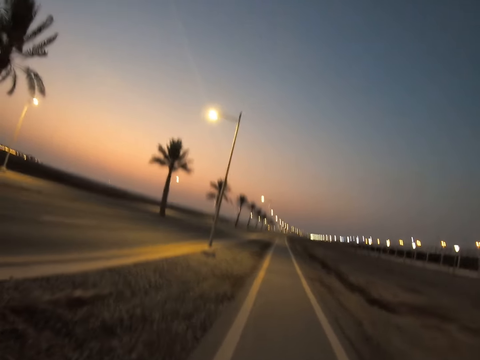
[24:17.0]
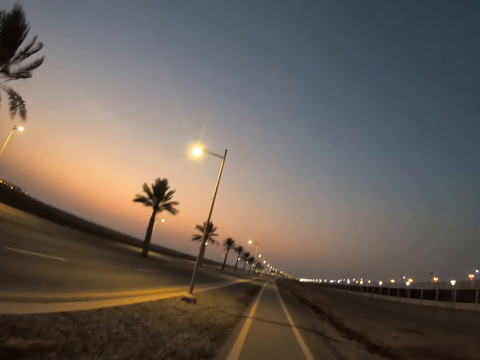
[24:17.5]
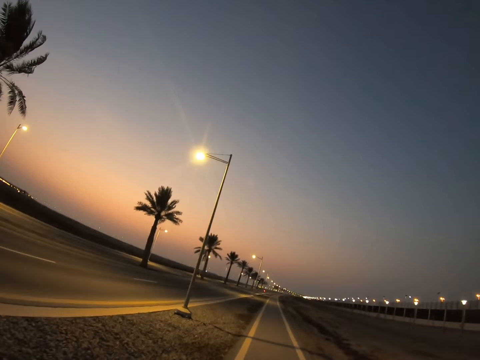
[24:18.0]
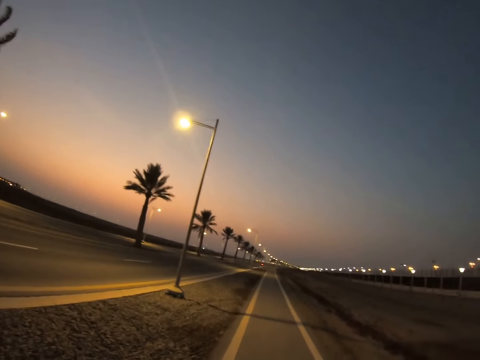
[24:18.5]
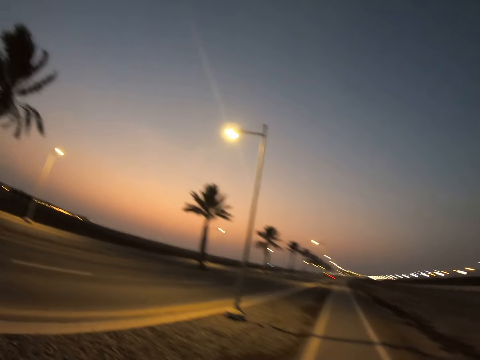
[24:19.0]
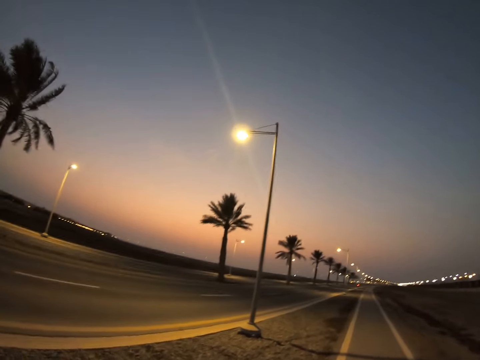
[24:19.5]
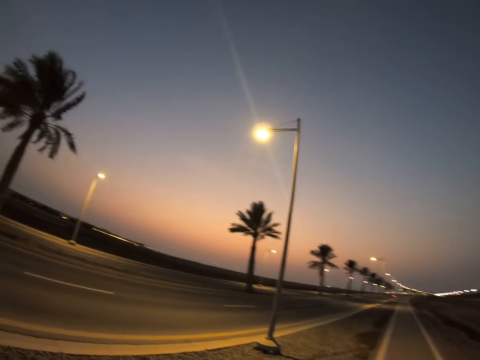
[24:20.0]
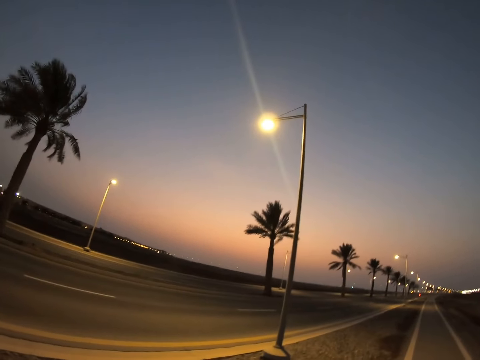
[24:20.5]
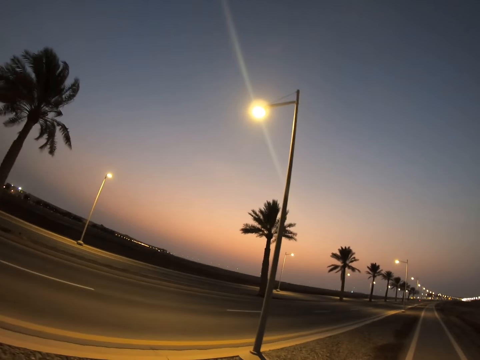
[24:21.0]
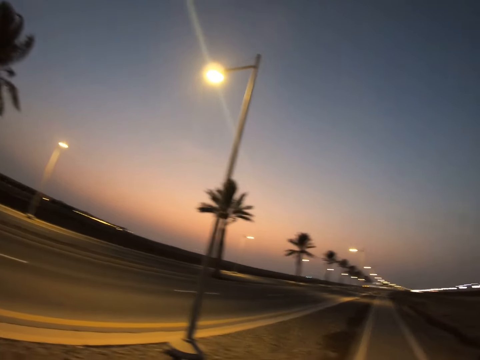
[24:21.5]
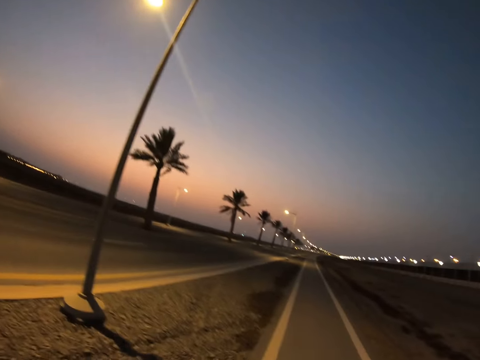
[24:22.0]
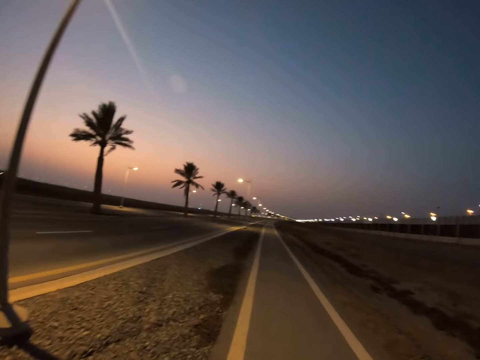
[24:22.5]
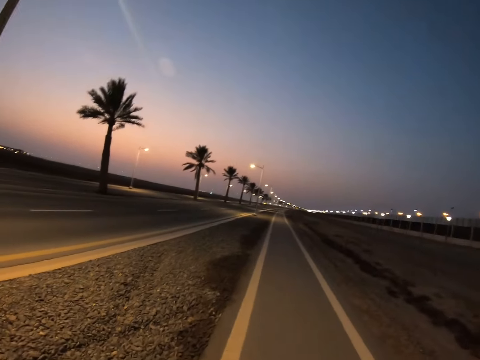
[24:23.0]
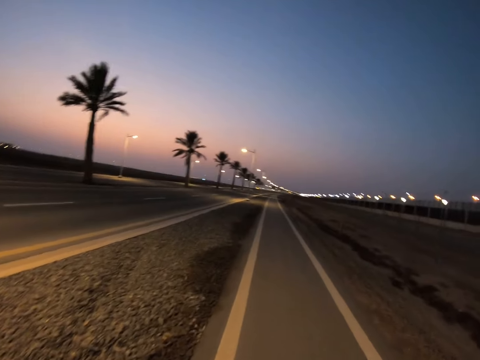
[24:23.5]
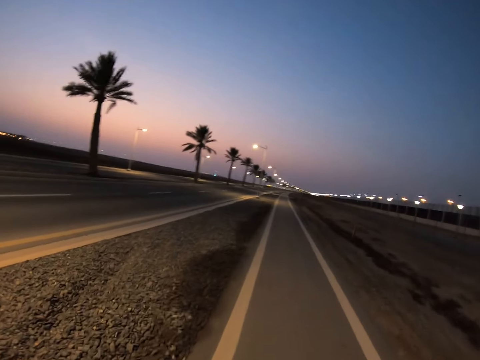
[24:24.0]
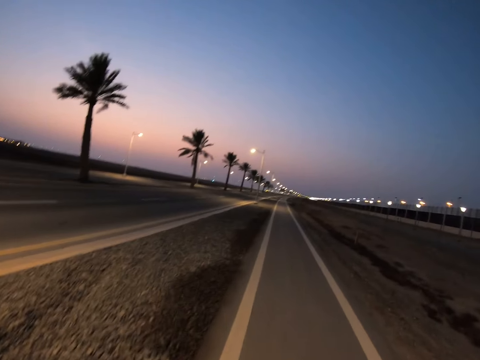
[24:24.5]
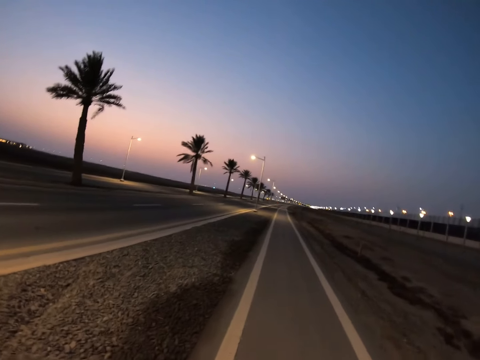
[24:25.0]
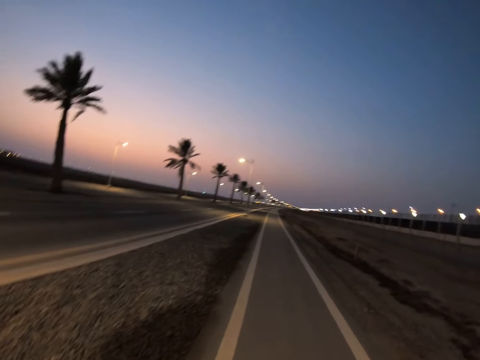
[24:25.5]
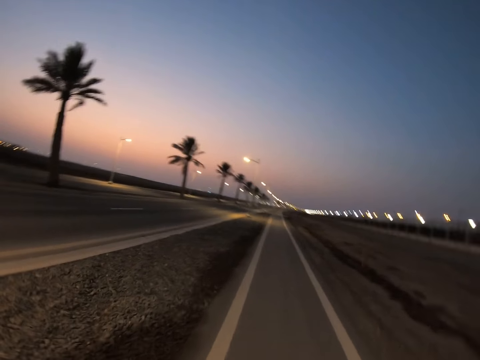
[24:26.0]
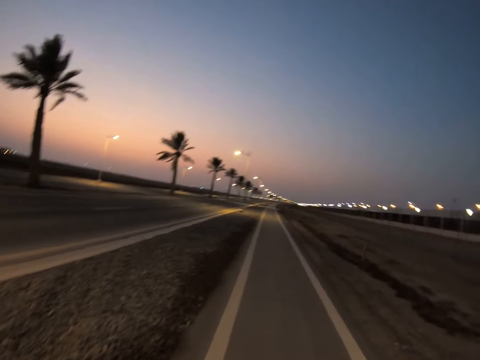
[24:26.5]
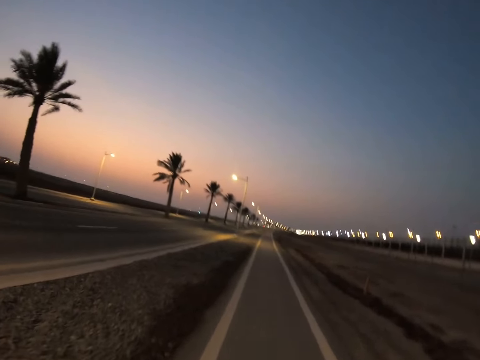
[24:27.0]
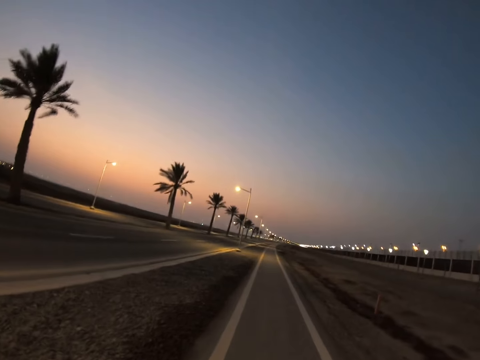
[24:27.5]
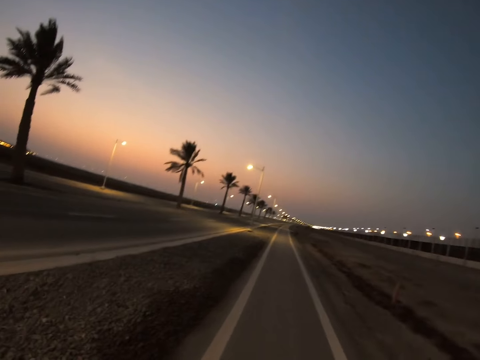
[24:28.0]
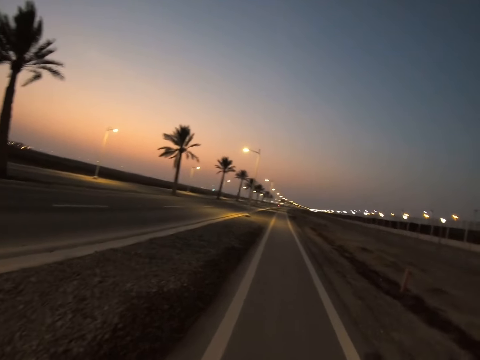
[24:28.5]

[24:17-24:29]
The camera wearer looks further ahead. They look around. They walk on the sidewalk.

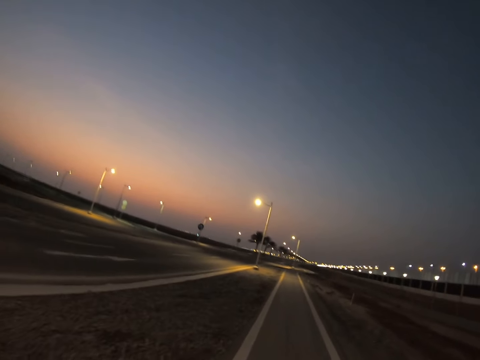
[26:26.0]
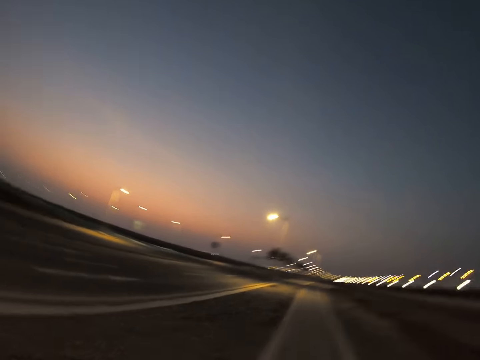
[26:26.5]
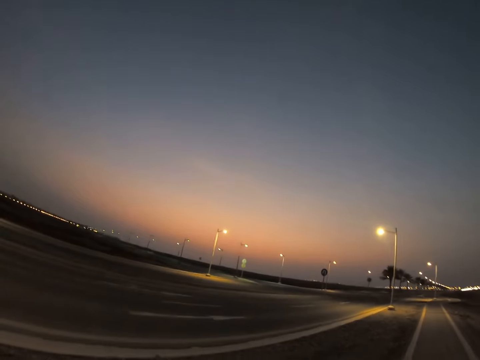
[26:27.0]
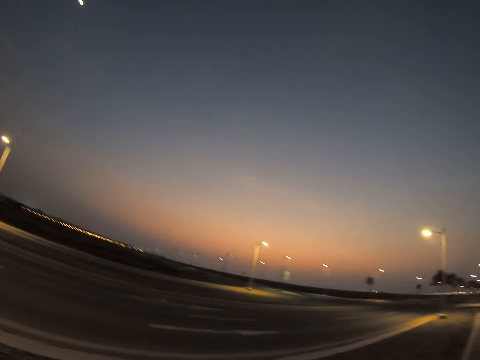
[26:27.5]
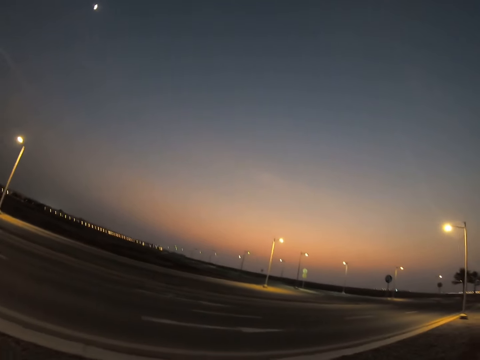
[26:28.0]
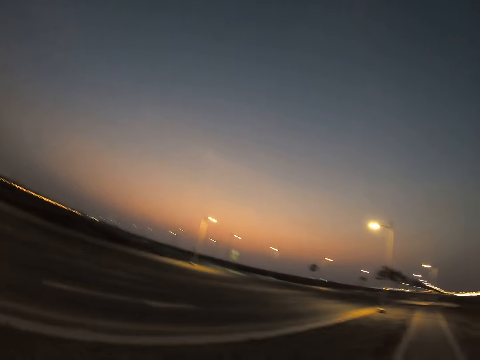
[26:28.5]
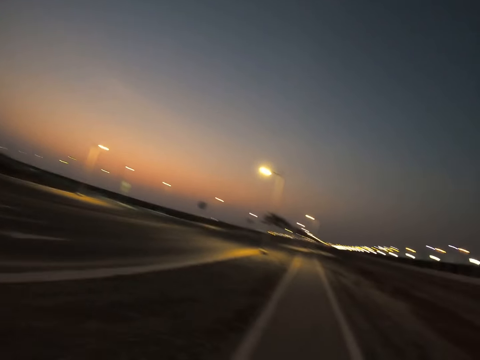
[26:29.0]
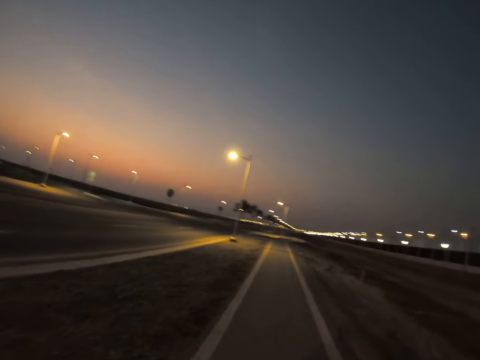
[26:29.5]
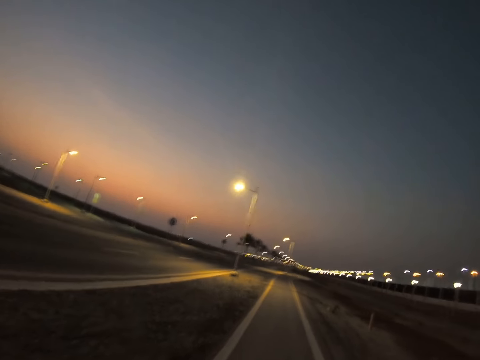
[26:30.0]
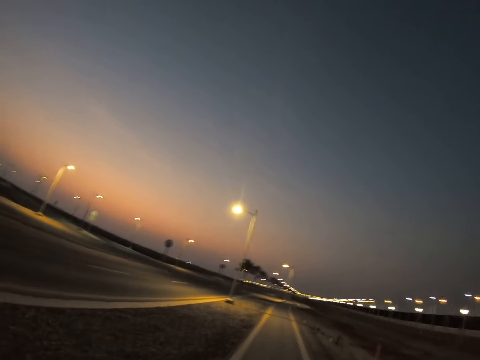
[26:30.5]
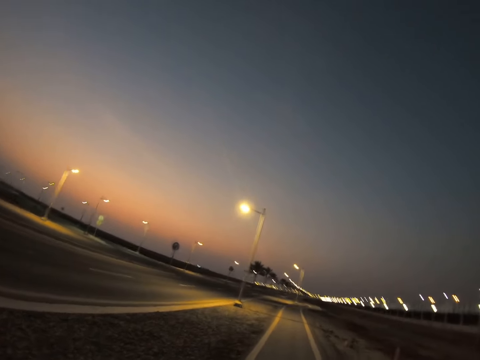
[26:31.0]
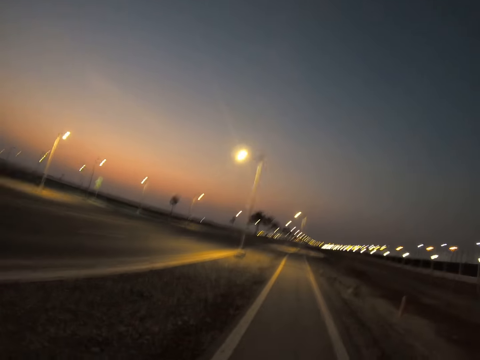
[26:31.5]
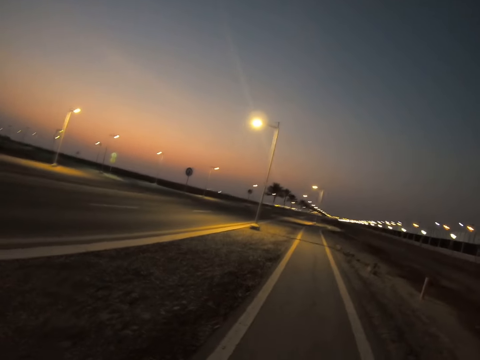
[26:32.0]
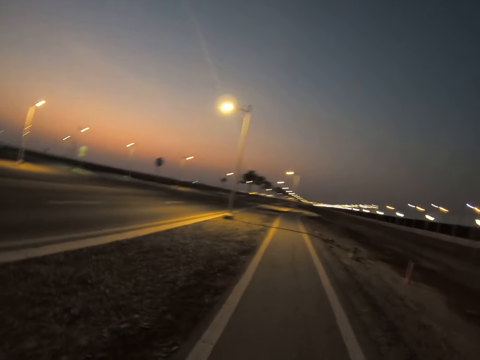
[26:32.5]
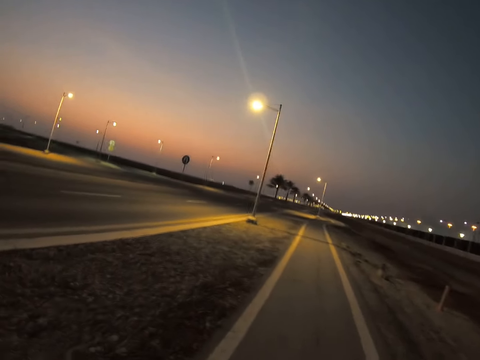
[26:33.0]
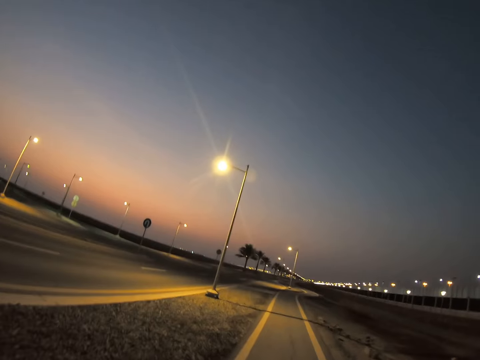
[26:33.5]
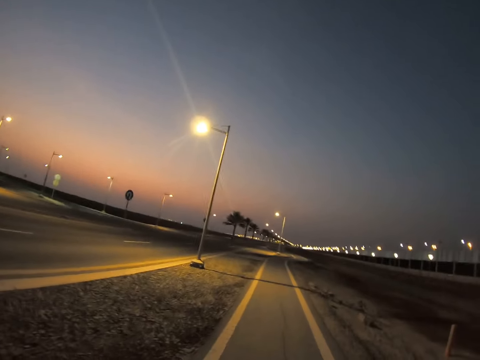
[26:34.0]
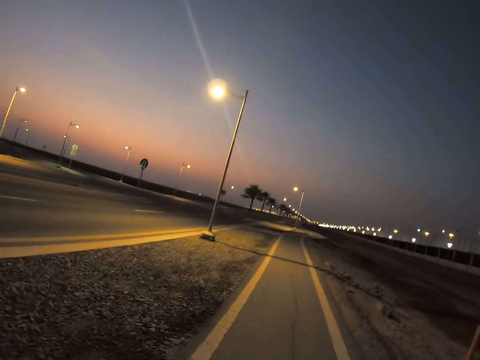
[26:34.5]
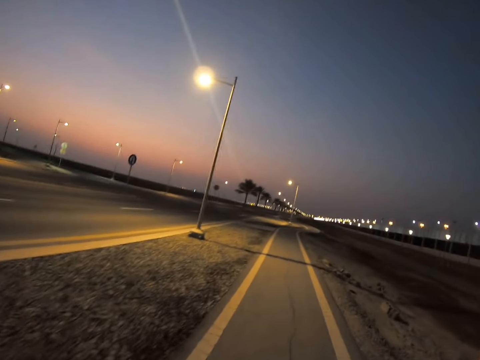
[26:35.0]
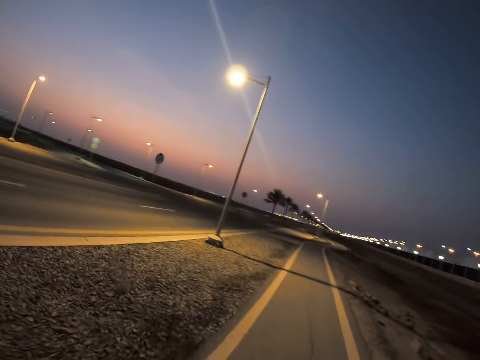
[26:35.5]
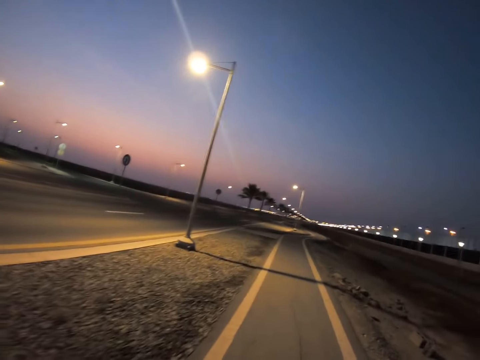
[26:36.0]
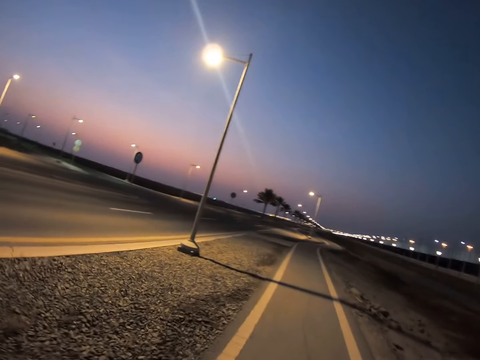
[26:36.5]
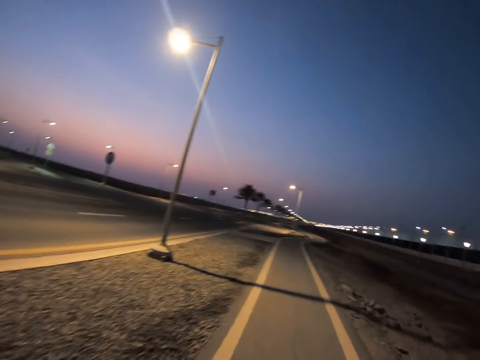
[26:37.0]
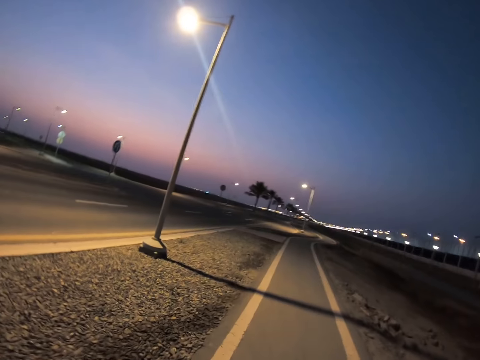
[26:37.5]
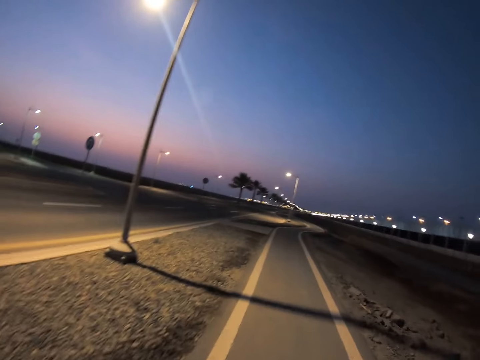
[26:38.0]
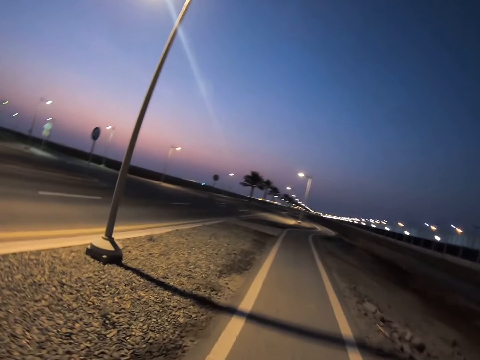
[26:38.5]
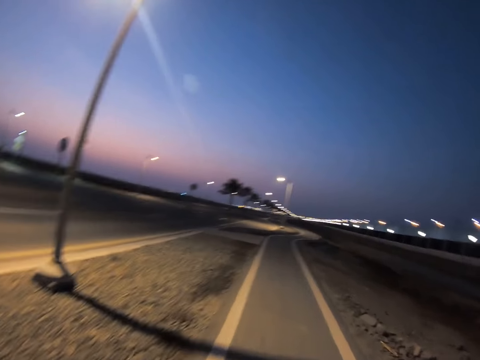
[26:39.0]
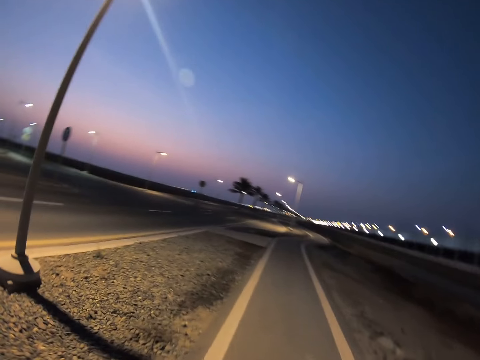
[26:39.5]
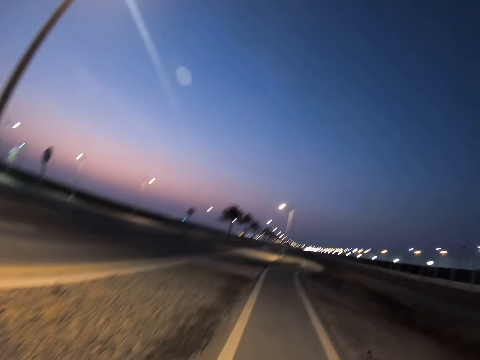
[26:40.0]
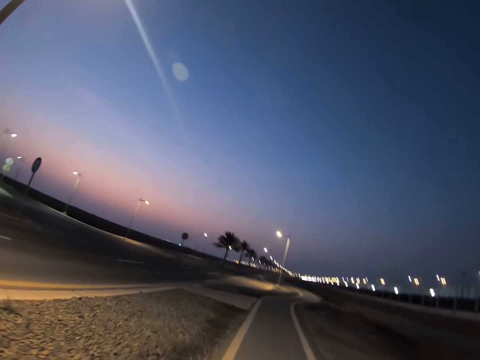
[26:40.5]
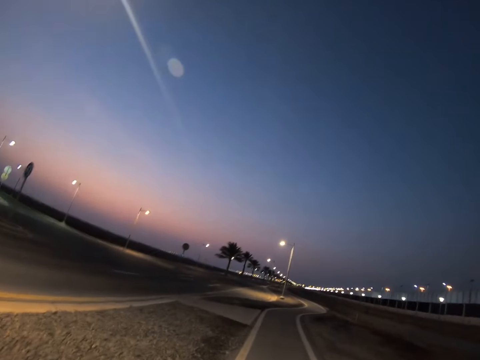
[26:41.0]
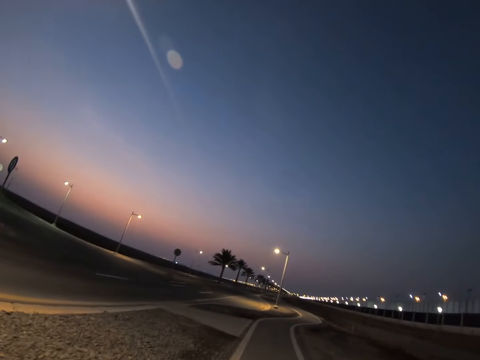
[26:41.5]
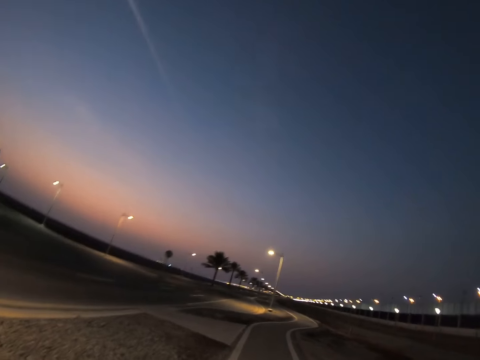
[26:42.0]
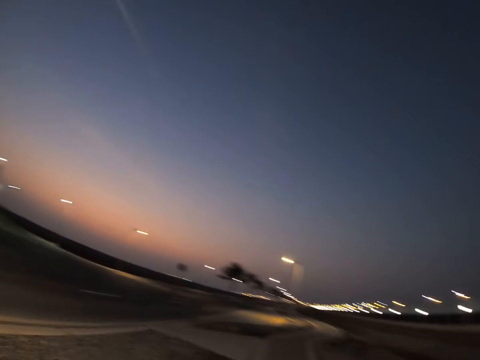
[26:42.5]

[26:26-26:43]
The camera wearer looks around. They walk on the sidewalk.
